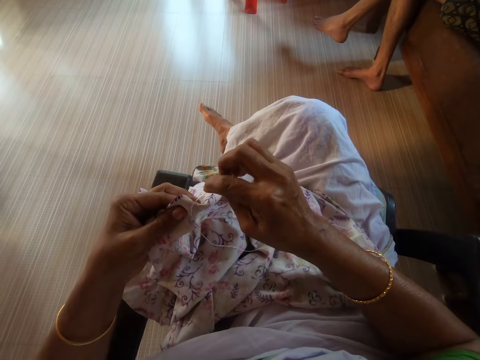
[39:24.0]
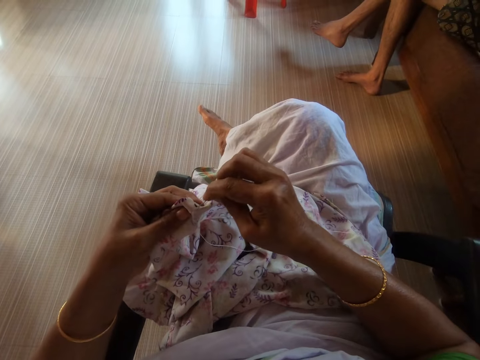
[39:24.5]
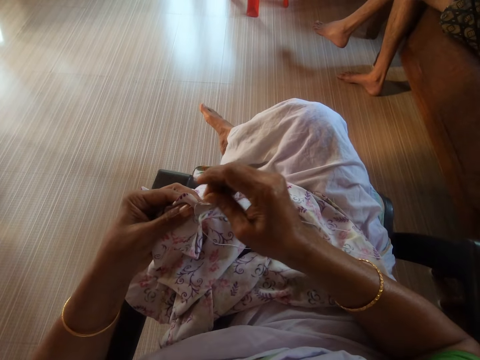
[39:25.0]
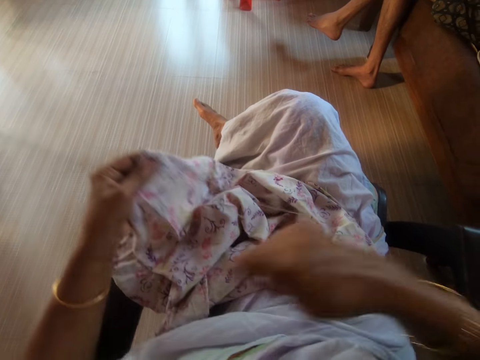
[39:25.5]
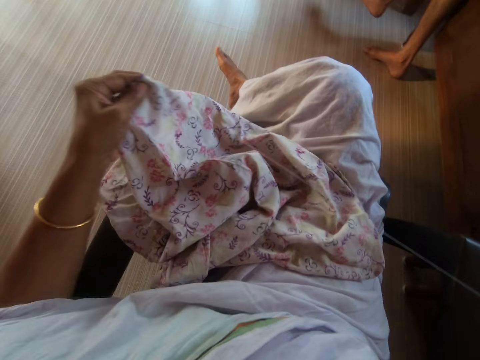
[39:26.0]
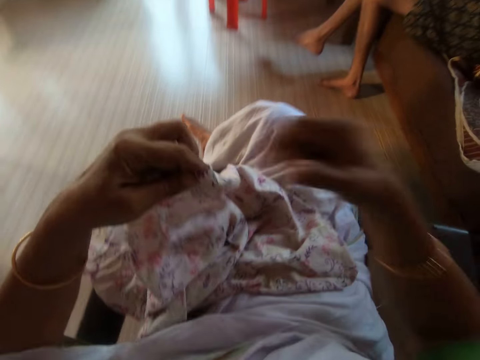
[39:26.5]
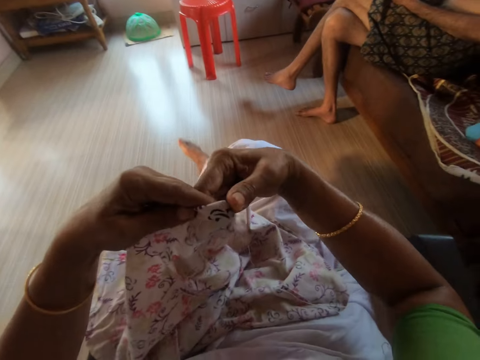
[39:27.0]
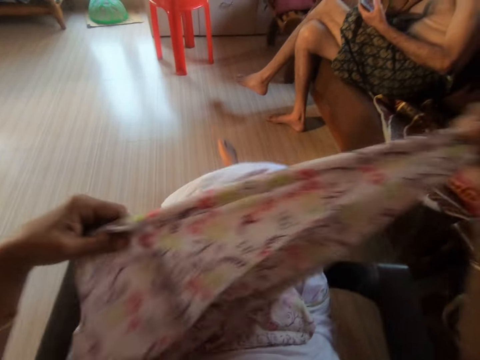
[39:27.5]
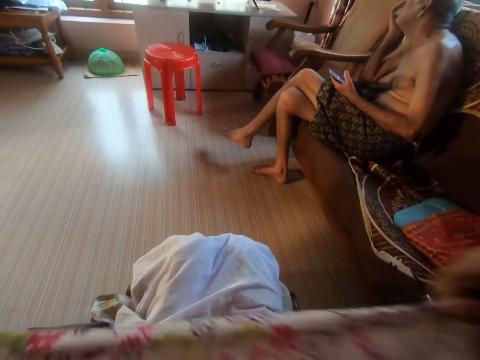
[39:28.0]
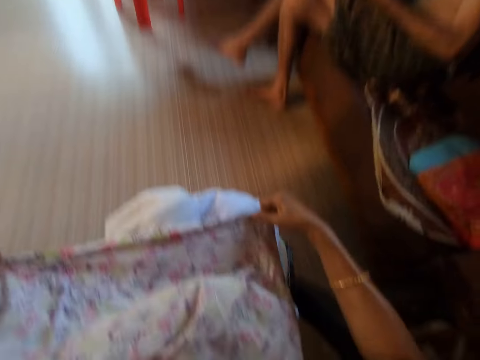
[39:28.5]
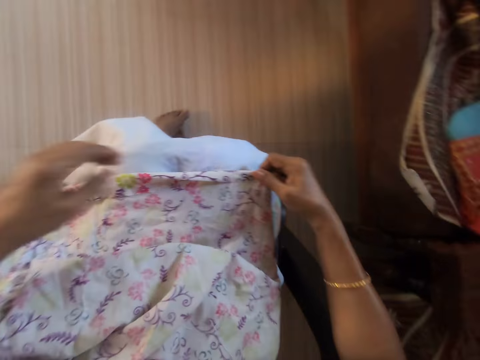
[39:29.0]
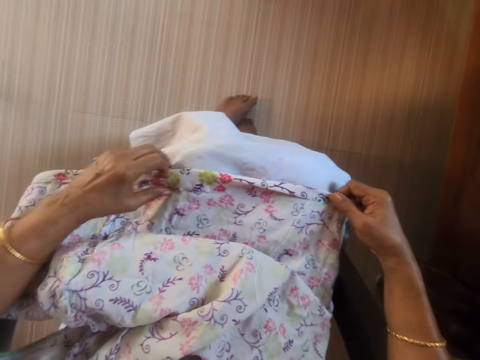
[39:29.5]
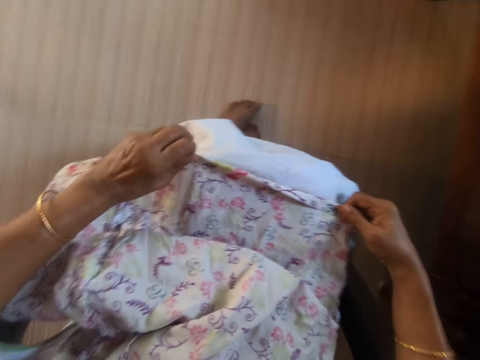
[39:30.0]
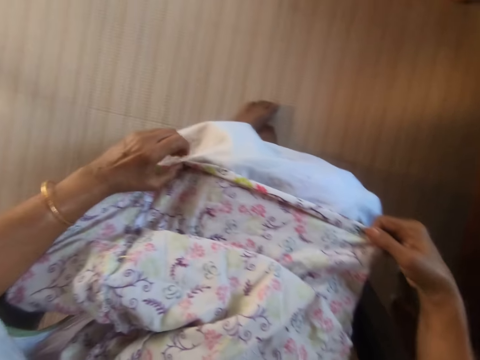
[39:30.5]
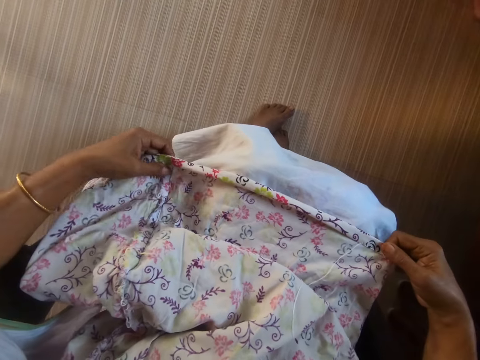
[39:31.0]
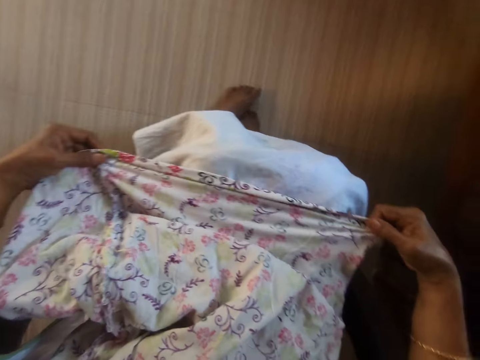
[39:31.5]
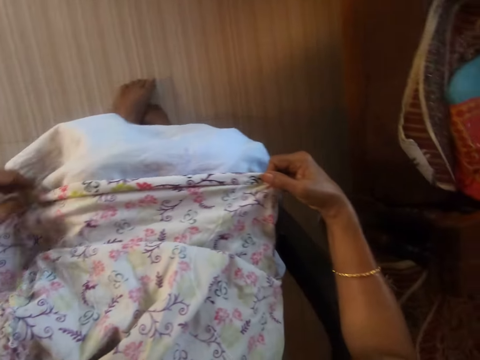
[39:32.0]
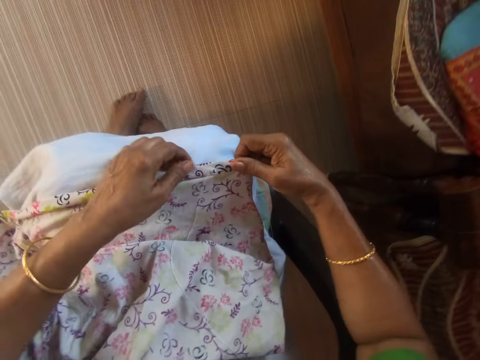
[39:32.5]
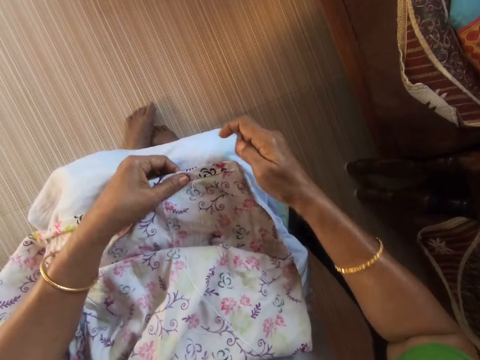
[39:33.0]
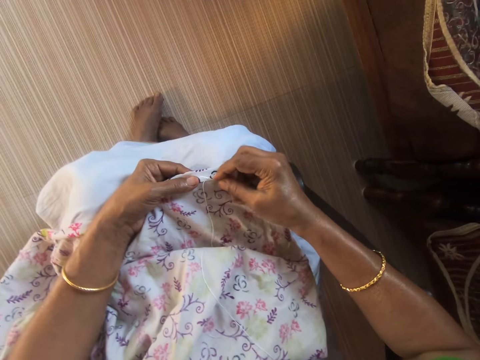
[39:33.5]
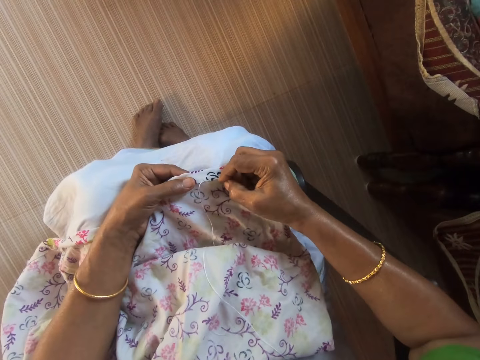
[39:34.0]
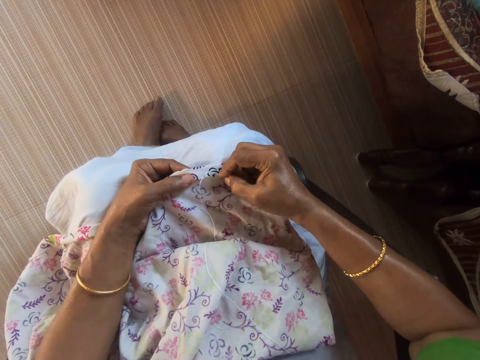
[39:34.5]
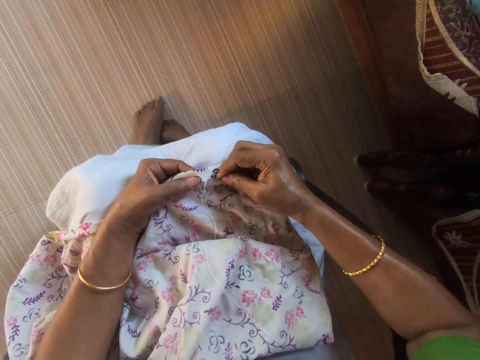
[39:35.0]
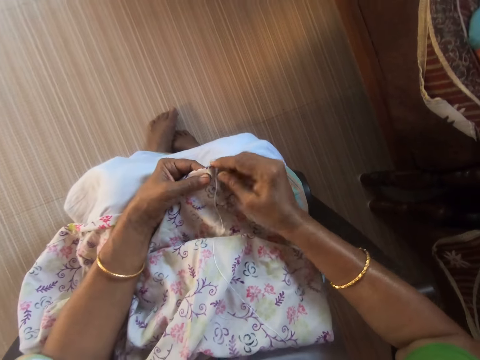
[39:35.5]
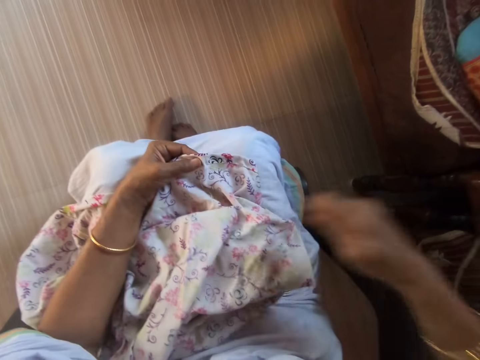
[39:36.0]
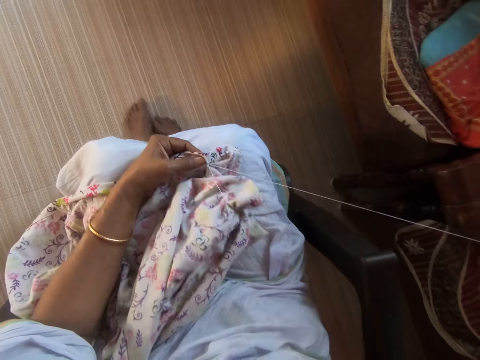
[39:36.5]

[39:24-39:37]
The camera wearer pulls a cloth. She adjusts the cloth with her hands. She puts her leg down. She places the cloth on her lap with her hands. She folds the cloth on her knee. She adjusts the cloth on her lap with her left hand. She holds the cloth on her lap with her left hand. She sews the cloth in her left hand with the needle and thread in her right hand. She knits the cloth on her knee.

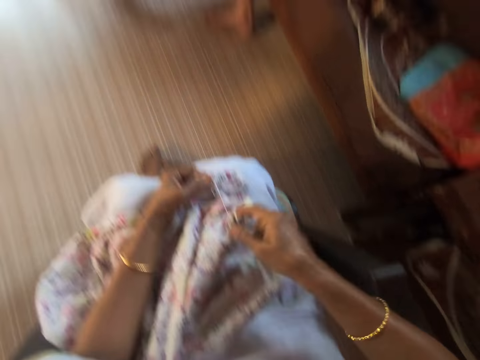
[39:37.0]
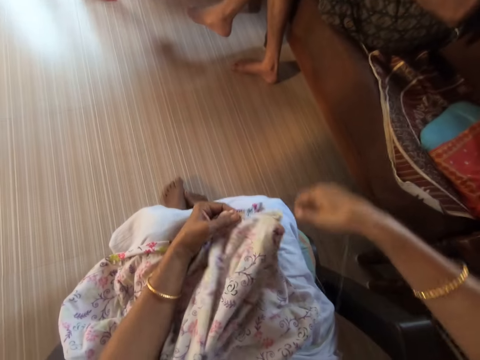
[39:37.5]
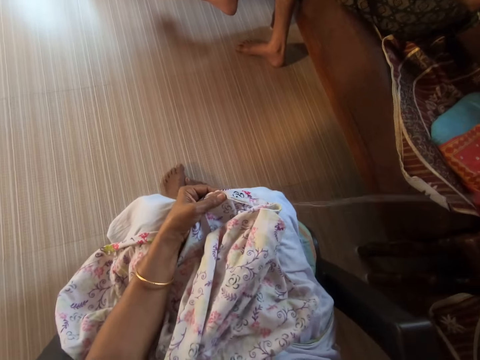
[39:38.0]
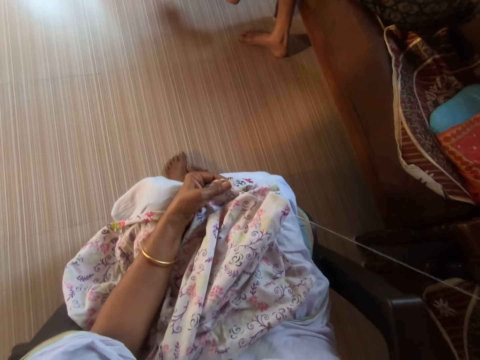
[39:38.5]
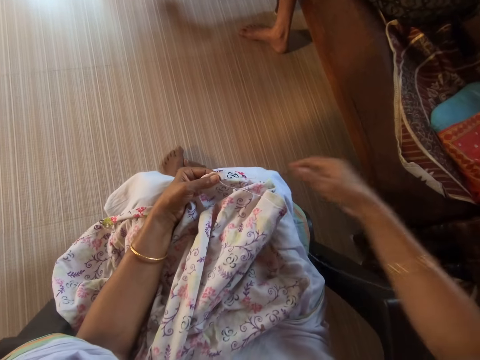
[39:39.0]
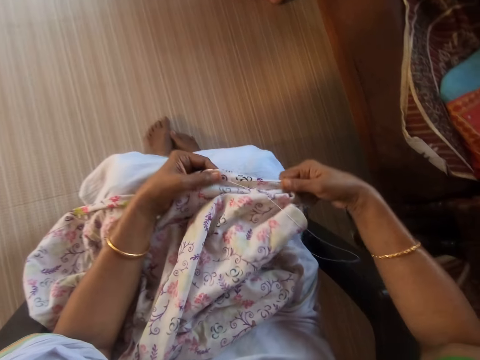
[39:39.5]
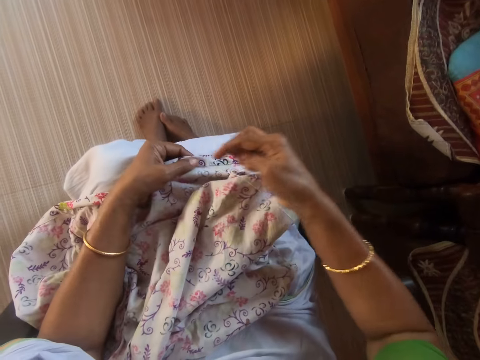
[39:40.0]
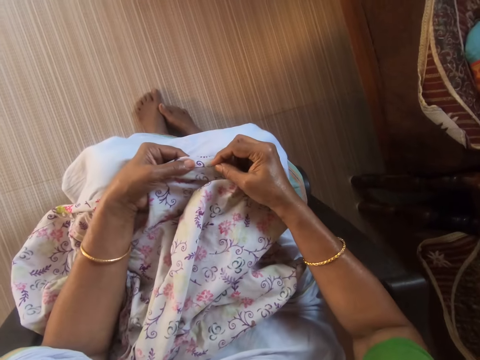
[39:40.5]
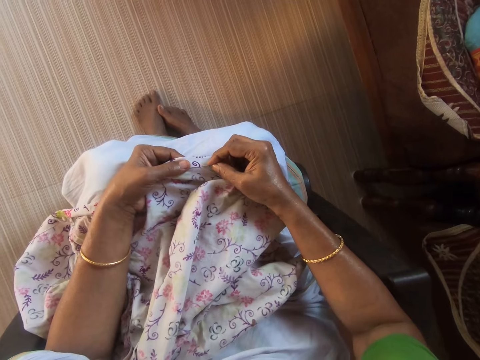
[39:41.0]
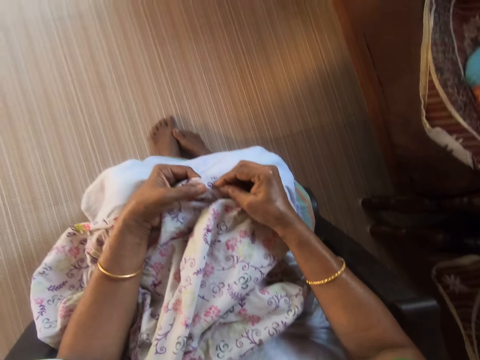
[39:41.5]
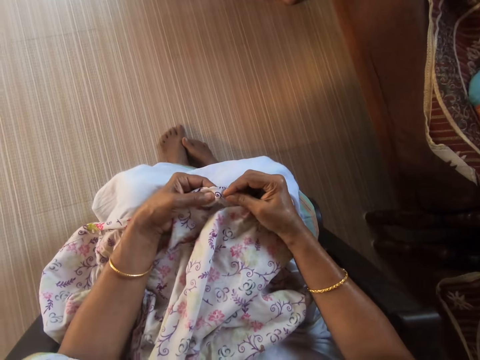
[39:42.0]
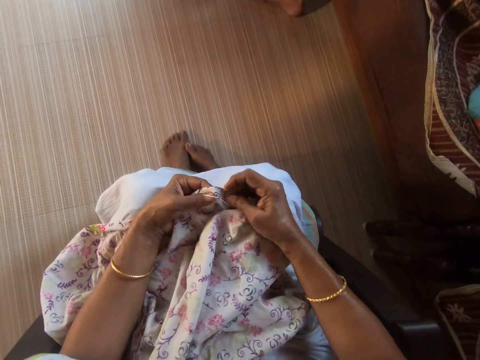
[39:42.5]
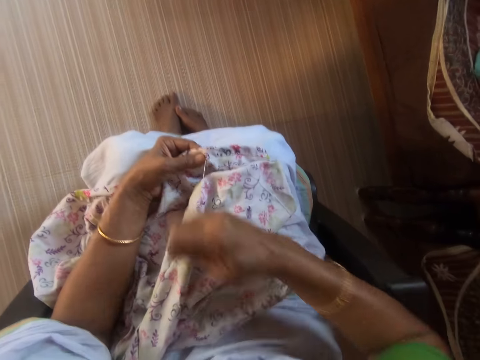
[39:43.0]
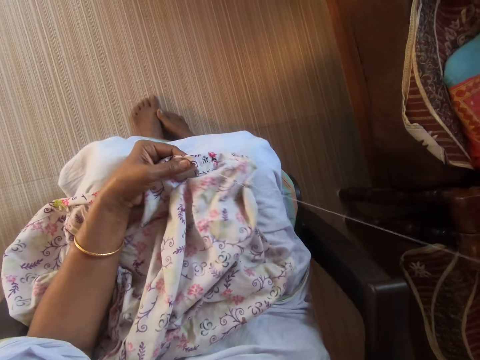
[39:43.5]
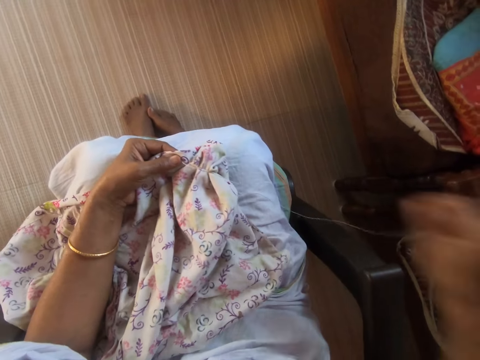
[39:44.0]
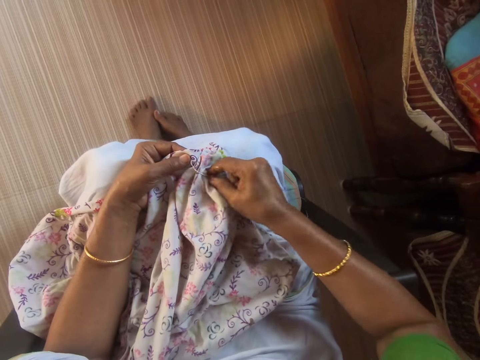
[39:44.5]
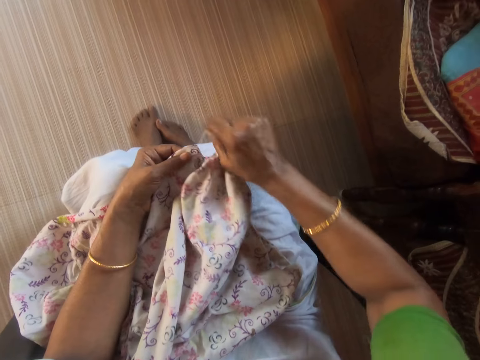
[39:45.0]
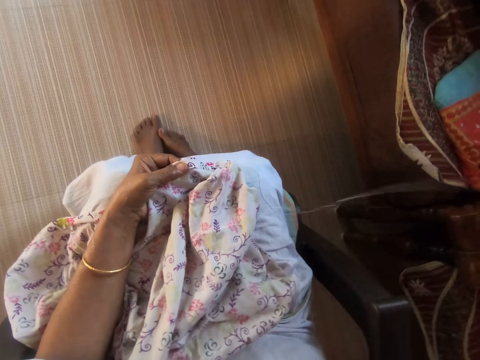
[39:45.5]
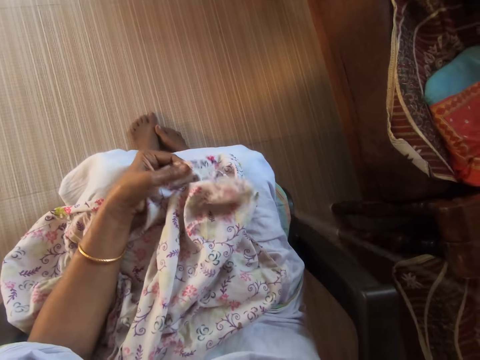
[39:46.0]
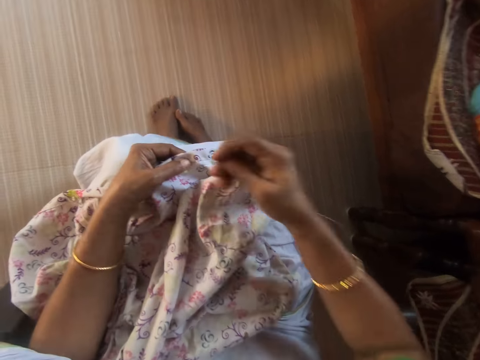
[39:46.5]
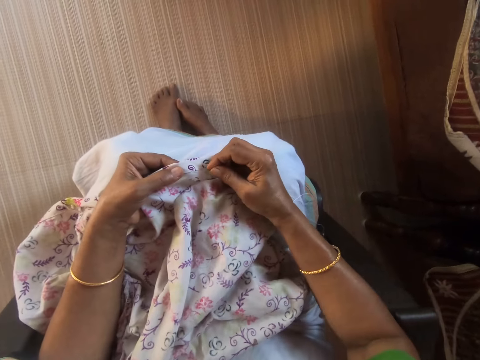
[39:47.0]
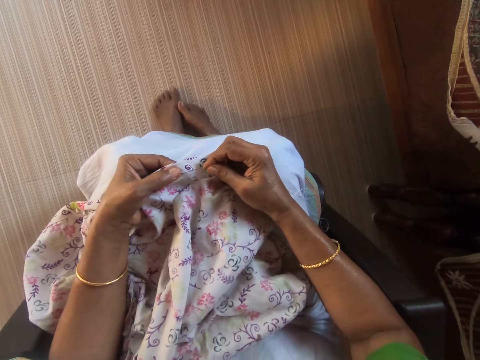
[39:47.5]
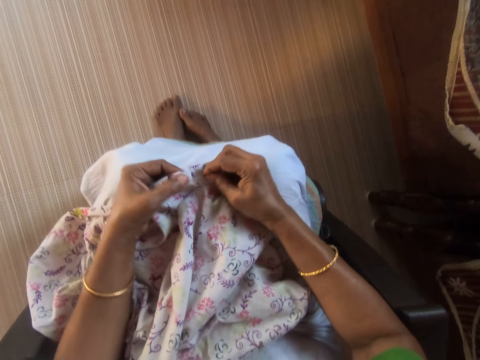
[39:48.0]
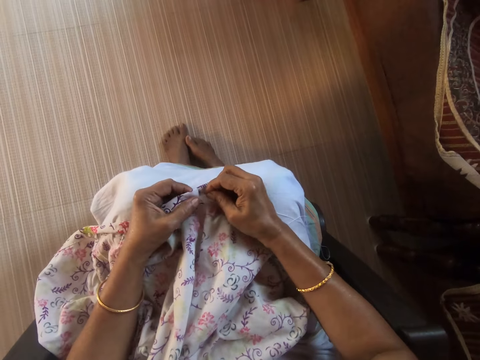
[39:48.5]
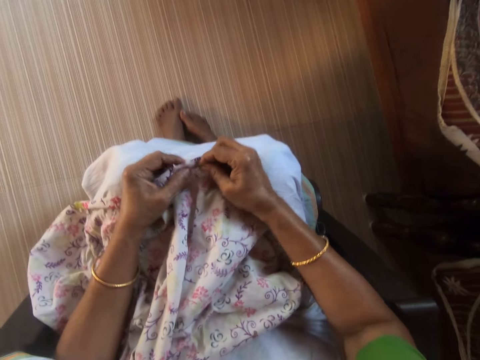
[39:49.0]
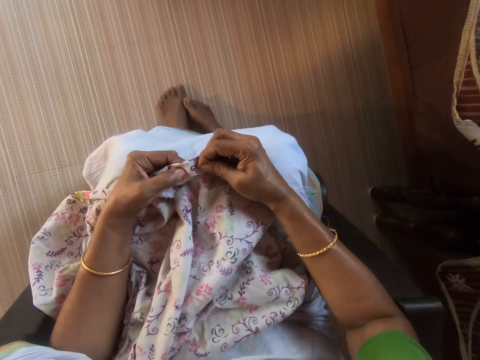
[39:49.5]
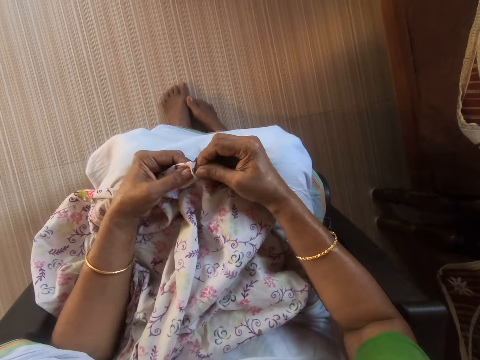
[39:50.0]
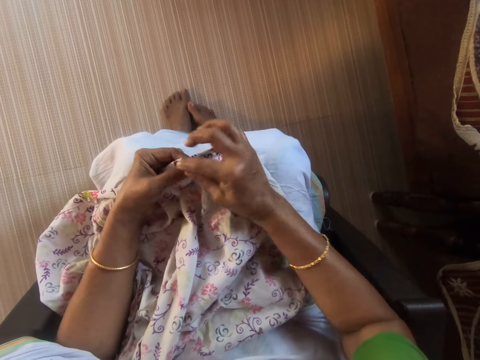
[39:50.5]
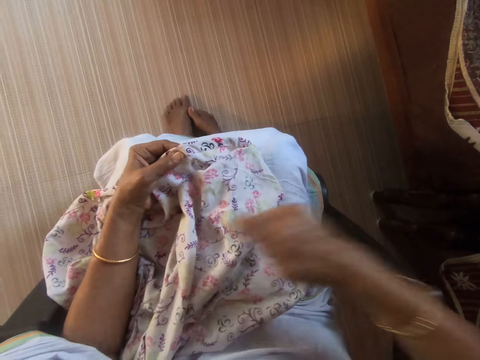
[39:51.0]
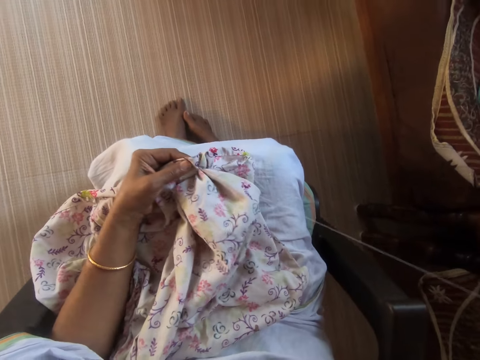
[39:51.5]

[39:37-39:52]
The camera wearer adjusts the thread in the cloth on her lap with her right hand. She pulls the needle and thread through the cloth in her left hand with her right hand. She adjusts the cloth on her lap with her right hand. She sews the cloth in her left hand with the needle and thread in her right hand. She adjusts the thread in the cloth on her lap with her right hand. She pulls the needle and thread through the cloth in her left hand with her right hand. She sews the cloth in her left hand with the needle and thread in her right hand.
